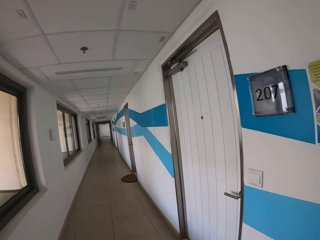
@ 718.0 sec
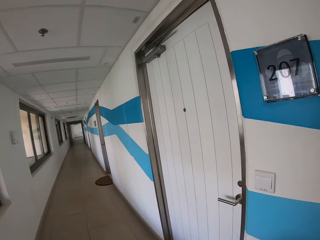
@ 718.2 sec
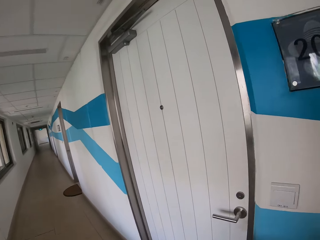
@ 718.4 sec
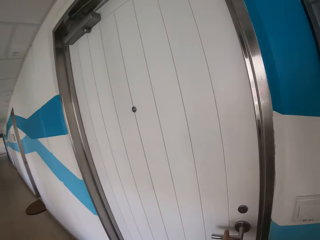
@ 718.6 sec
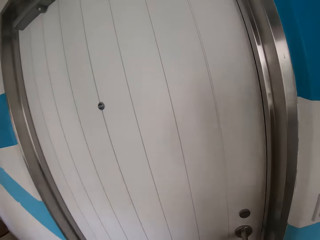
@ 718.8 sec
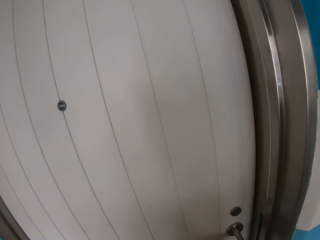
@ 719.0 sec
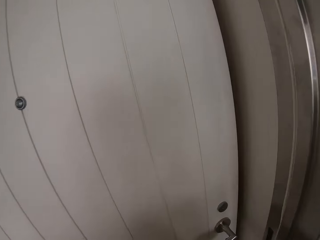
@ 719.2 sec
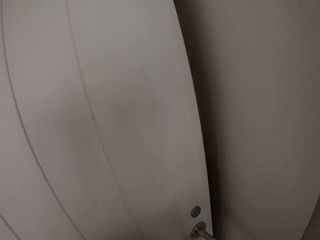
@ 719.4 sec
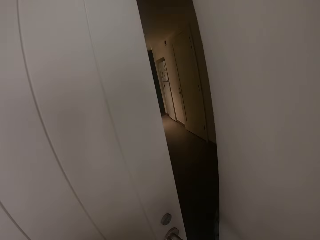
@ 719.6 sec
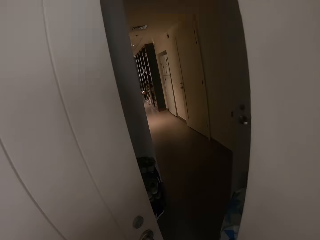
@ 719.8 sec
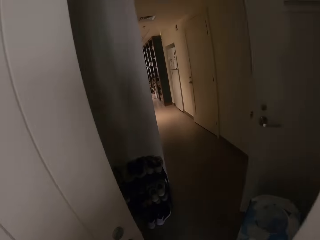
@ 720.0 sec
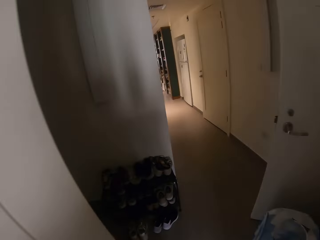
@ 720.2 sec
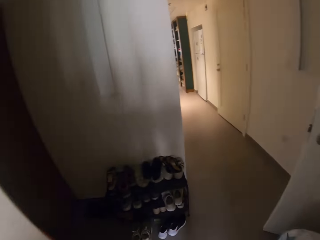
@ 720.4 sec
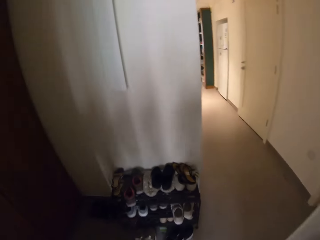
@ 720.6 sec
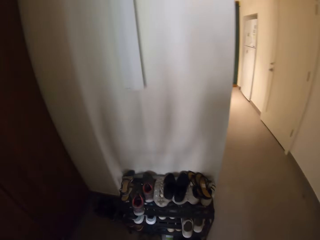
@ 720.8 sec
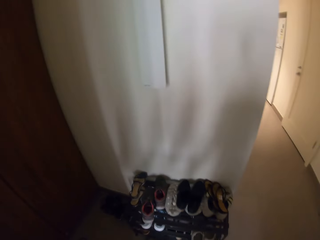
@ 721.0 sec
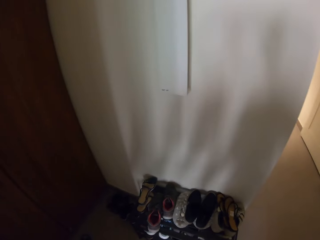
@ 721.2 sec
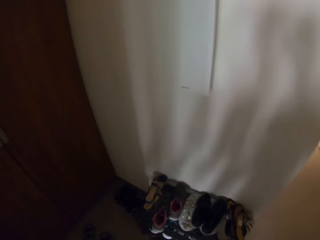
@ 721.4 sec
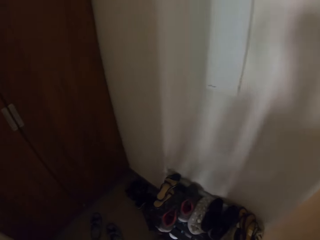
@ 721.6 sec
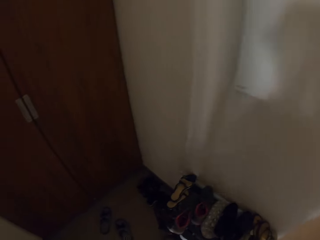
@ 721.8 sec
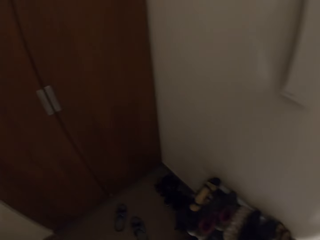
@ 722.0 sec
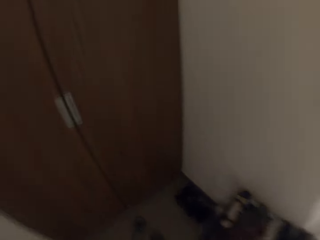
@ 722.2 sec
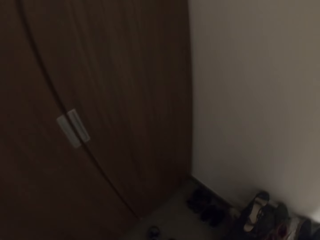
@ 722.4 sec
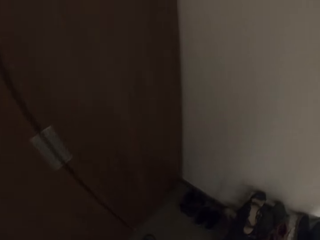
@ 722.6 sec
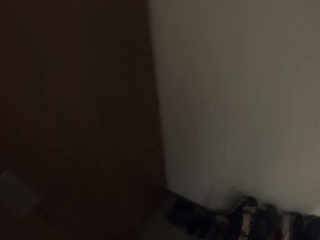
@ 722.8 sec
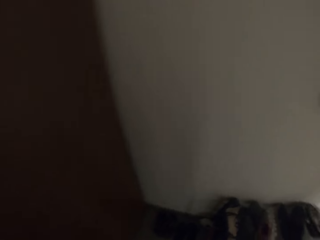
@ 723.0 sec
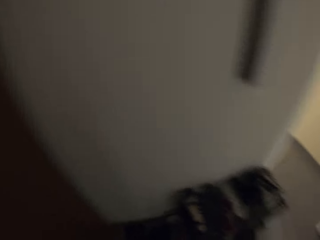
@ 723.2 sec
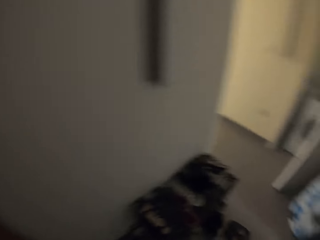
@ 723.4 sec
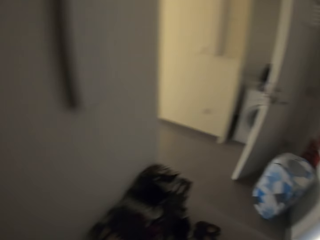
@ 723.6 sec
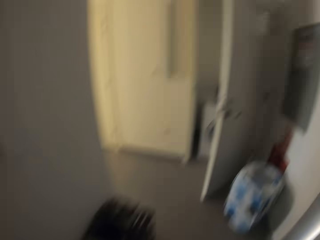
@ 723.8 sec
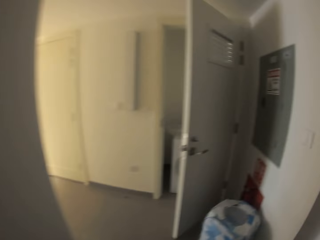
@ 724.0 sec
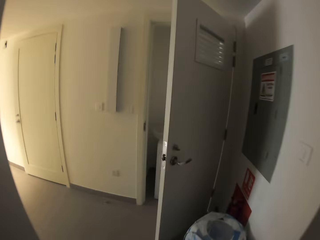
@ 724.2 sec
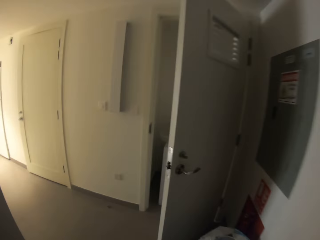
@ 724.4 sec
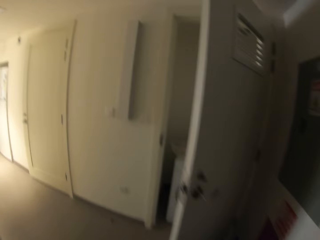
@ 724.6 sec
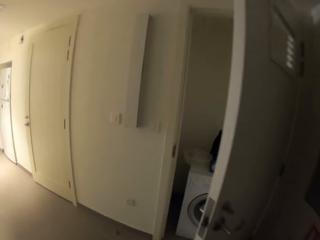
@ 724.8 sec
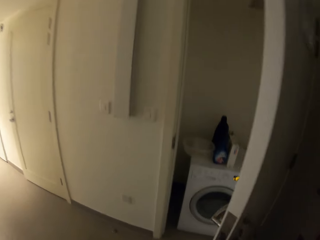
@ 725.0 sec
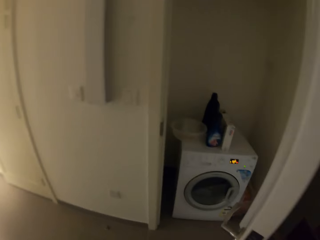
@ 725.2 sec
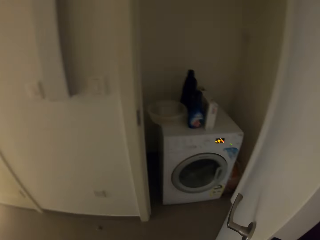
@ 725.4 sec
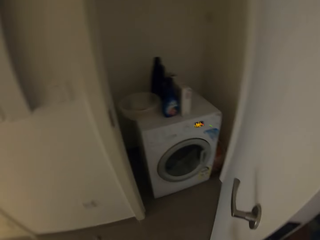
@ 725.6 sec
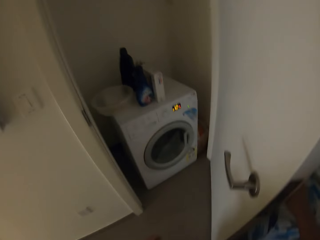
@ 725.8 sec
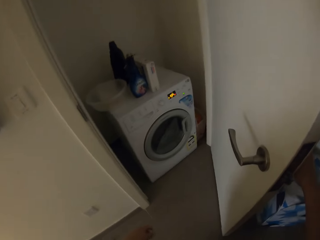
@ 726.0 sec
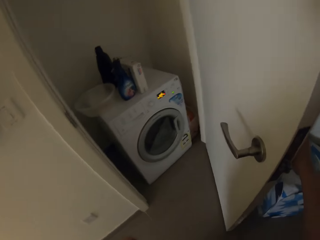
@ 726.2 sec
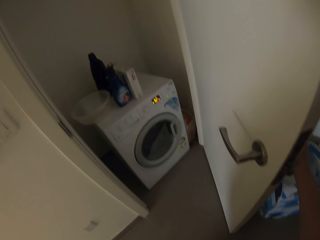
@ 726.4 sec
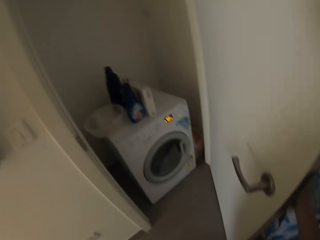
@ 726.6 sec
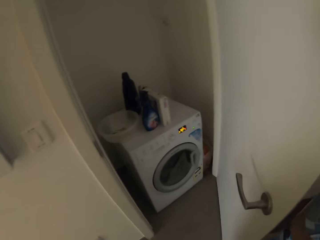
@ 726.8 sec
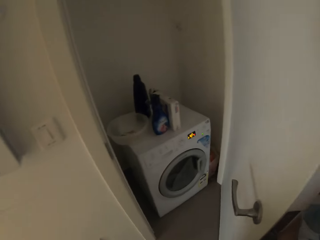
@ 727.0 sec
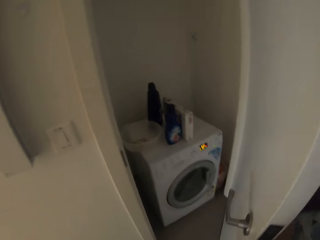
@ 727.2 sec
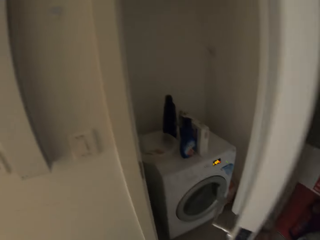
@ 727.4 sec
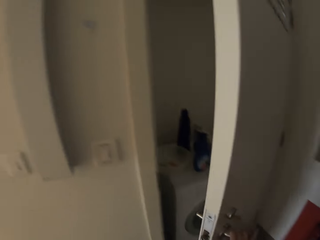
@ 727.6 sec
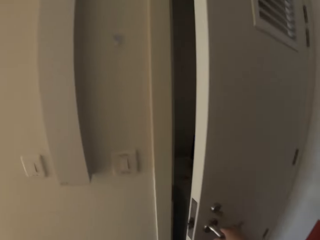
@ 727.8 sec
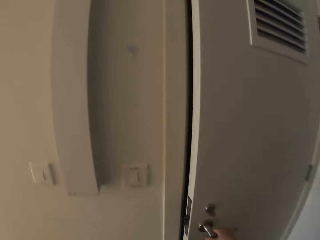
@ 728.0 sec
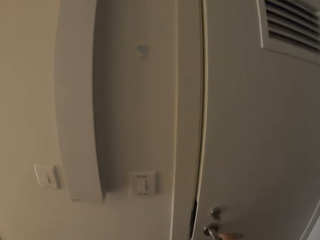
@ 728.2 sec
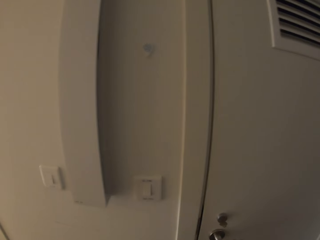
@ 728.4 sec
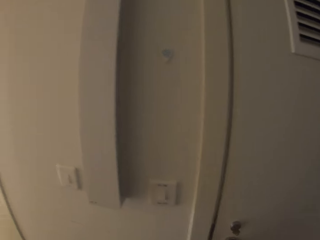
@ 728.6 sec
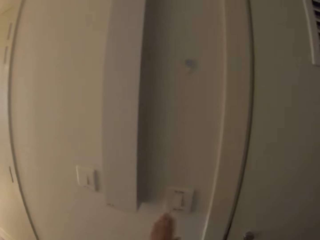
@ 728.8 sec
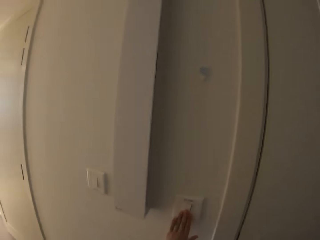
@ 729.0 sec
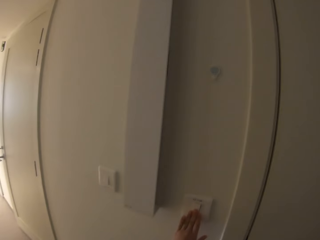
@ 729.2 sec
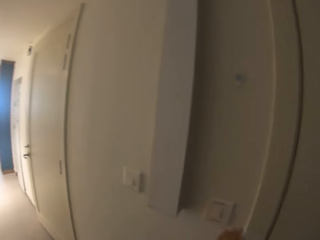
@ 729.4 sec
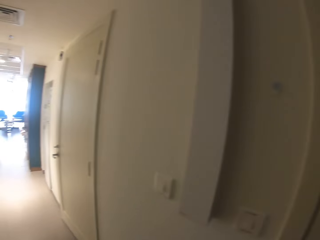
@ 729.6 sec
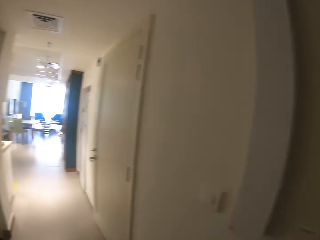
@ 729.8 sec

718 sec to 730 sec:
The camera wearer opens the door. They close the door.

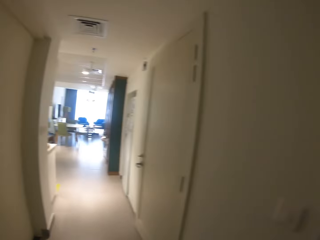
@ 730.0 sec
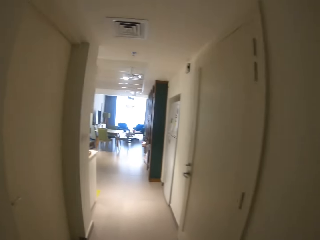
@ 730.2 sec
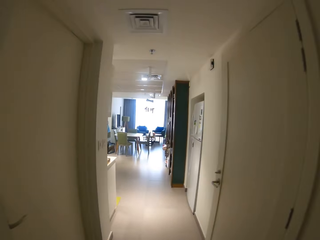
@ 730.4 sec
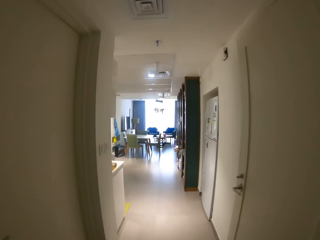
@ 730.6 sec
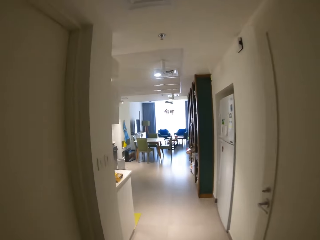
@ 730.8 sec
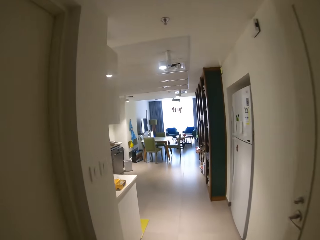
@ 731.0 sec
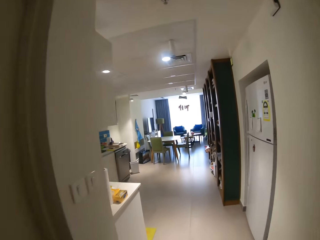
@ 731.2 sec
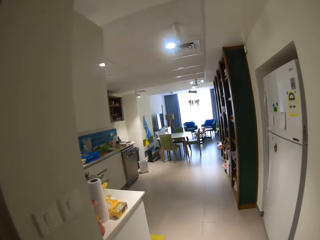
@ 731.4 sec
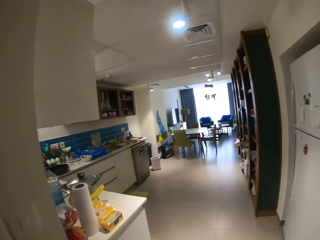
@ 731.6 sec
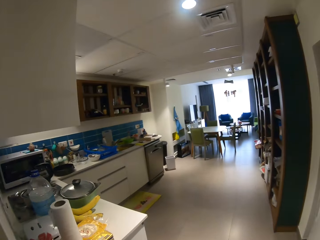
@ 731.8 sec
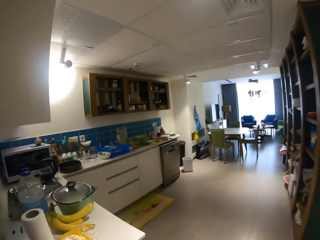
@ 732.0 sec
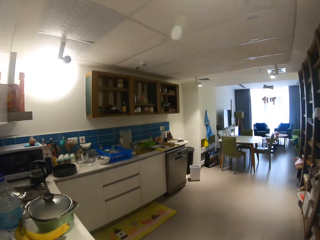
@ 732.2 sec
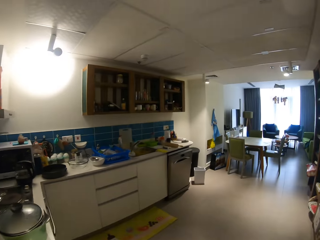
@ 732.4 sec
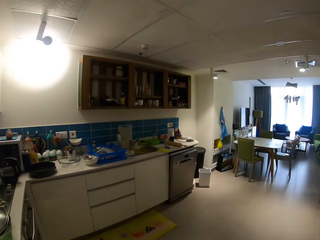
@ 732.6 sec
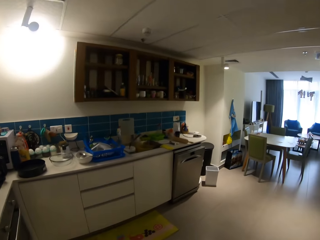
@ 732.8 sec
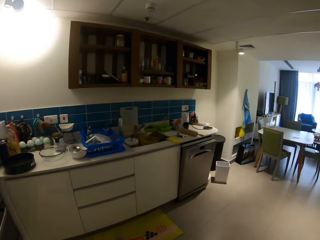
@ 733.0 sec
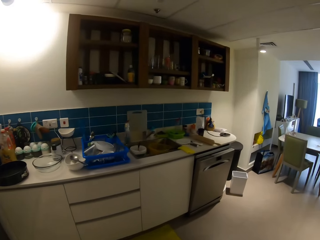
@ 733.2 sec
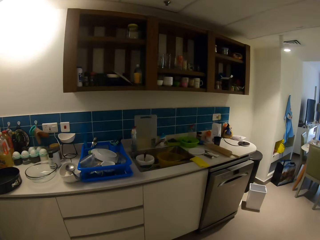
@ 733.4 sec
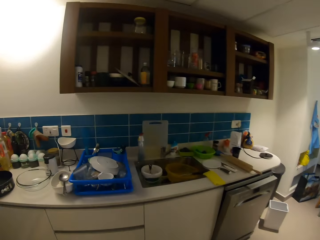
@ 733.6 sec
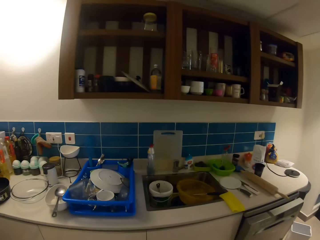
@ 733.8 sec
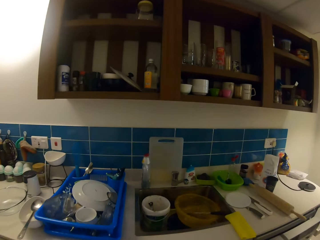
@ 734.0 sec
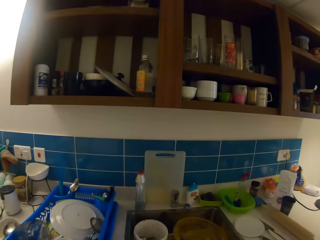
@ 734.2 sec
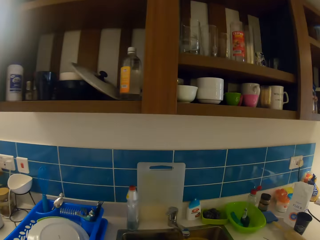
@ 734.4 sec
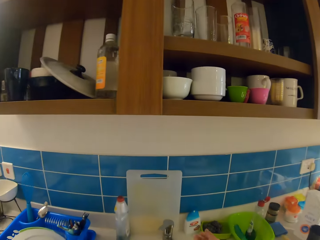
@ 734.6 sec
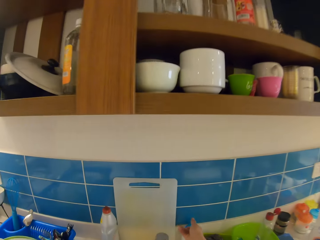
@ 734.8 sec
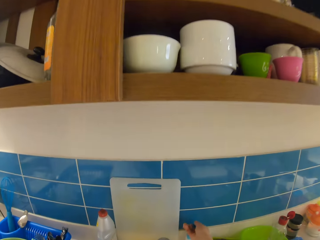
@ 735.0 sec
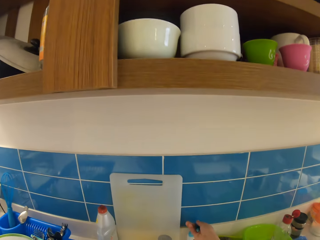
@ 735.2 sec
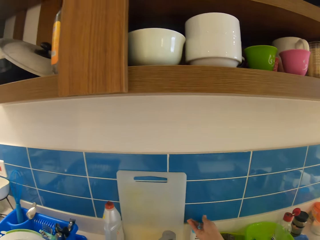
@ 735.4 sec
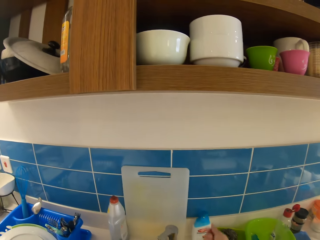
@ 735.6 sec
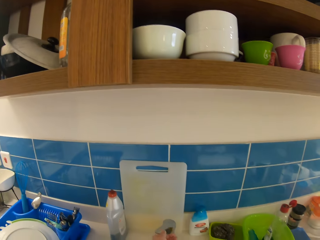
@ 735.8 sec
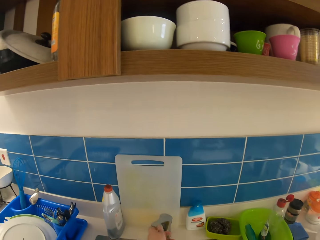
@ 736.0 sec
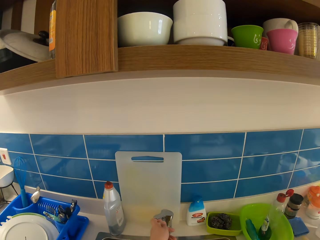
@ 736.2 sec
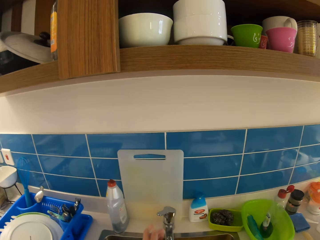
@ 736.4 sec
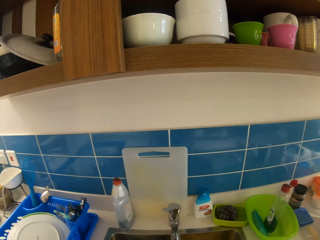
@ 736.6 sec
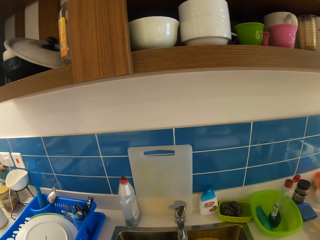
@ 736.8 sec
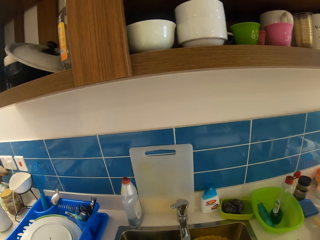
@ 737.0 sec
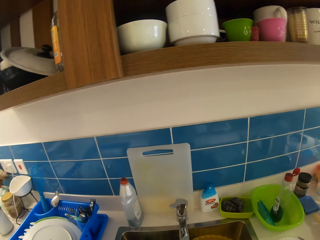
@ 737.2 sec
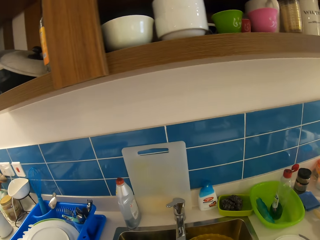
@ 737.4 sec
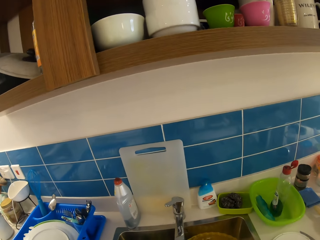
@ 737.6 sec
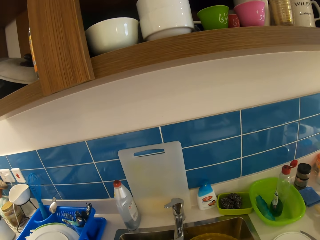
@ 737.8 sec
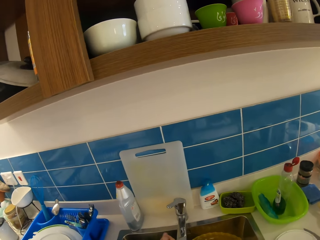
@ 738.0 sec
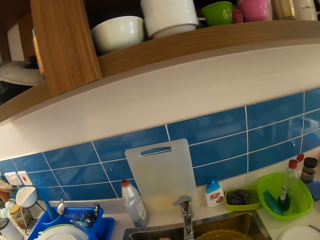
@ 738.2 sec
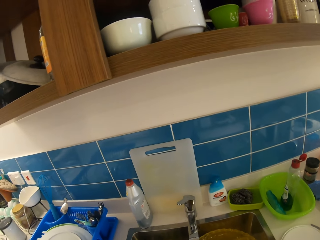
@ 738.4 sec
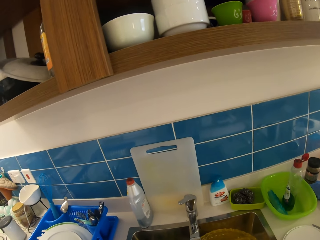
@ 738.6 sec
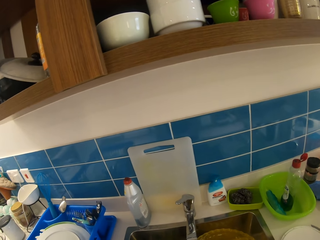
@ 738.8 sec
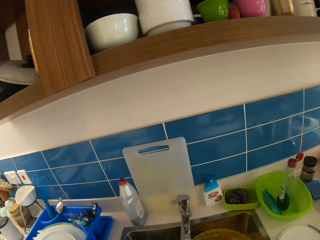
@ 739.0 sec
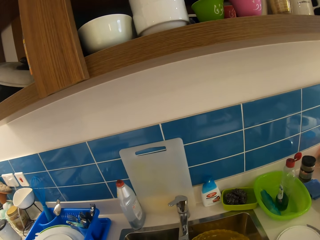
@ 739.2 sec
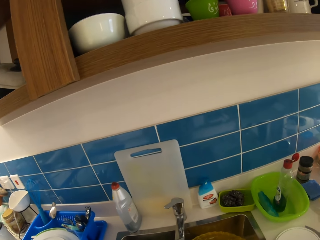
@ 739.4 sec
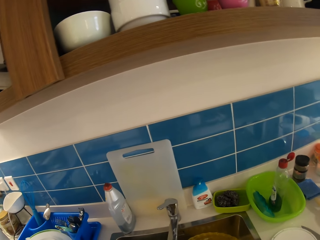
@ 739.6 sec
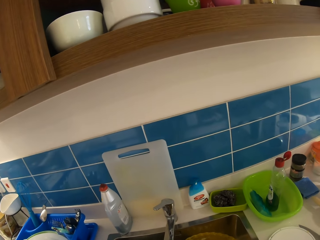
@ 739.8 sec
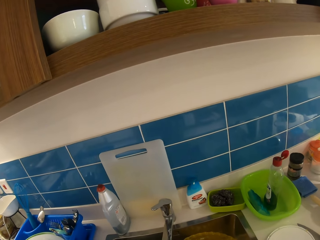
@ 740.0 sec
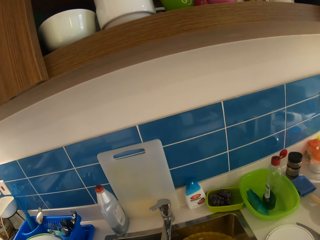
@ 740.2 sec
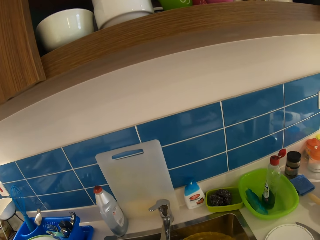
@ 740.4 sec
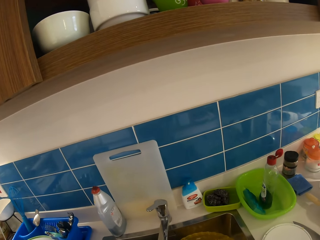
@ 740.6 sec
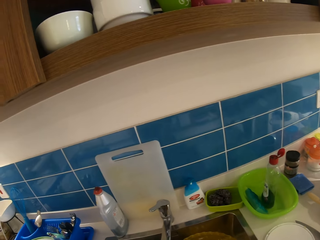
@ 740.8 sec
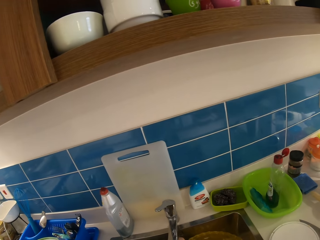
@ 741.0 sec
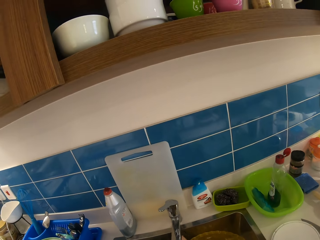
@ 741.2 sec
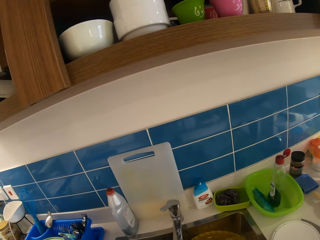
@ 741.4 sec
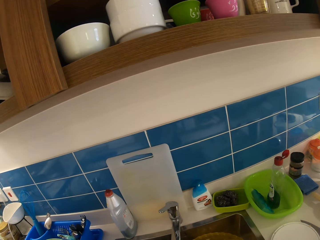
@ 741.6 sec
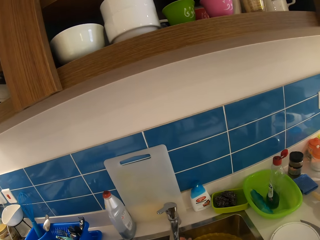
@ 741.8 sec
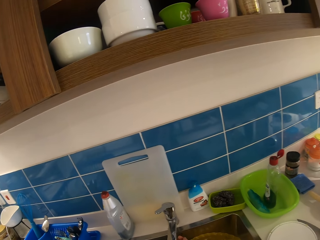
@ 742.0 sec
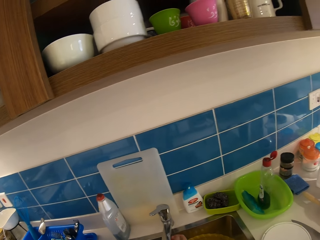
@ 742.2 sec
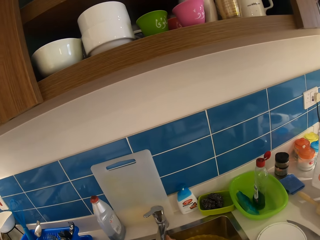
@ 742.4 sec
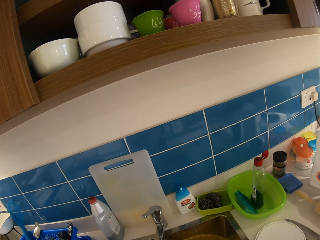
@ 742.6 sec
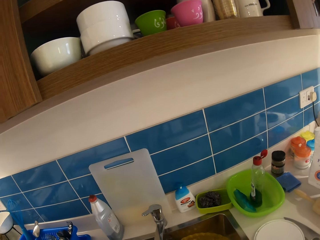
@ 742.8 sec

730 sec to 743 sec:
The camera wearer walks around the house. They touch a bottle. They turn on the tap. They wash the hand.
